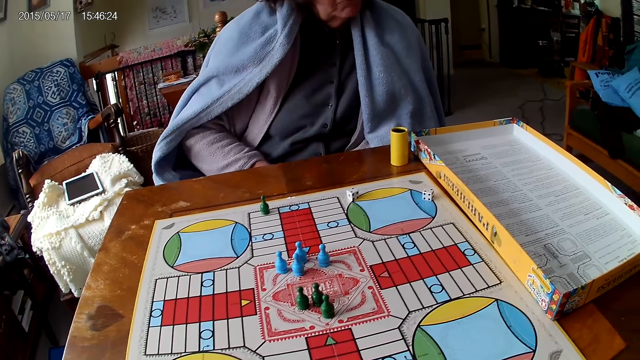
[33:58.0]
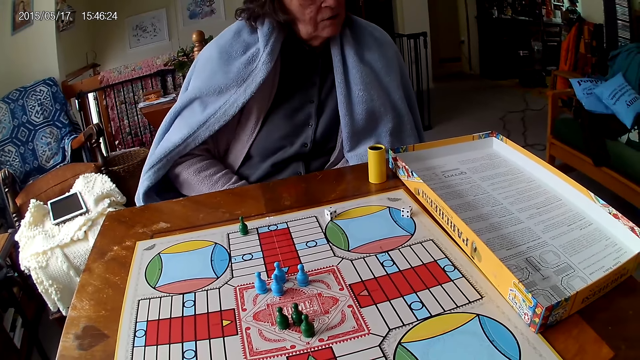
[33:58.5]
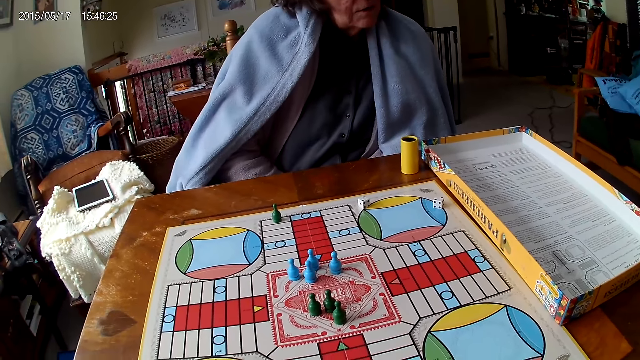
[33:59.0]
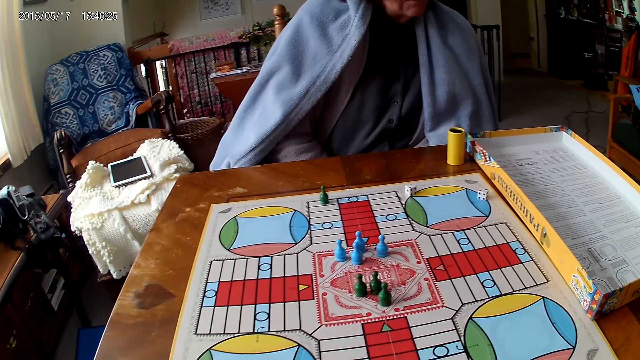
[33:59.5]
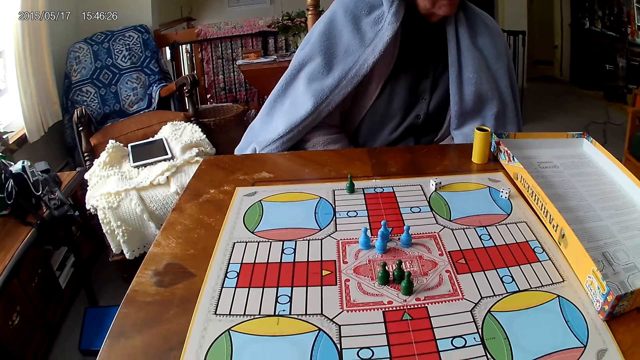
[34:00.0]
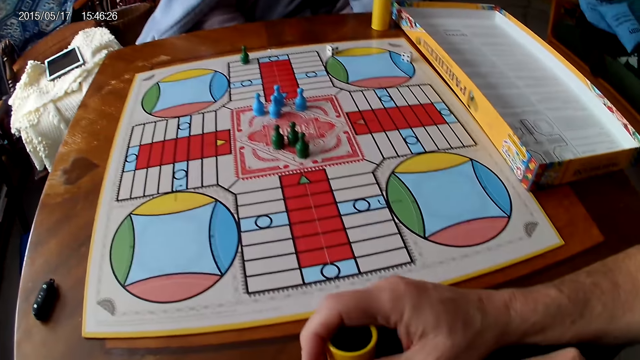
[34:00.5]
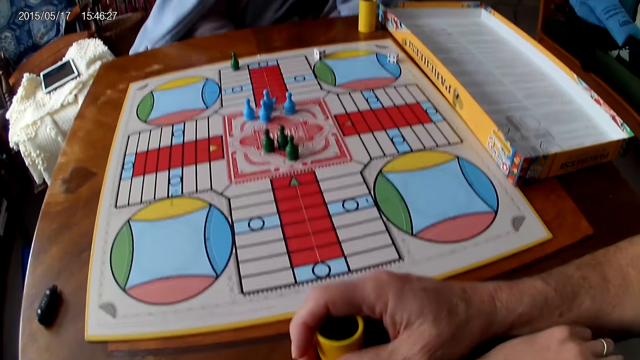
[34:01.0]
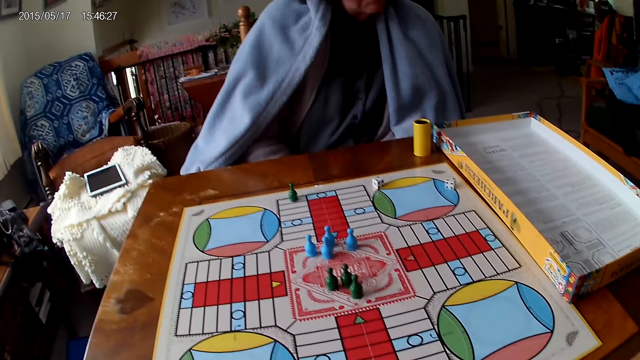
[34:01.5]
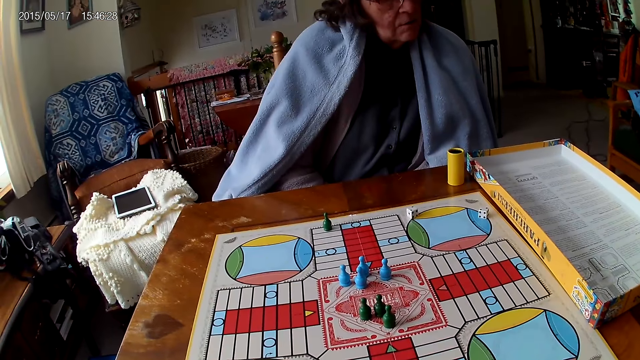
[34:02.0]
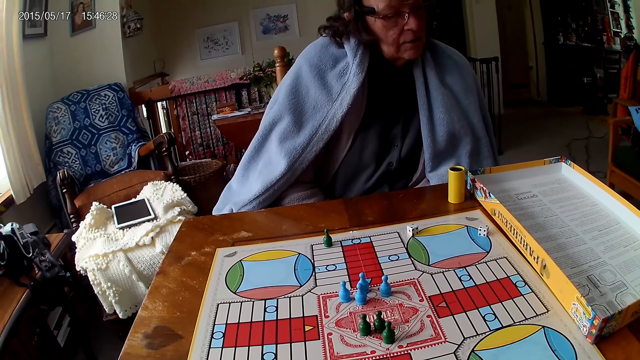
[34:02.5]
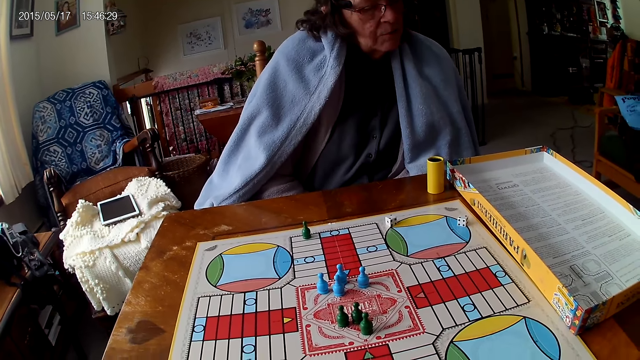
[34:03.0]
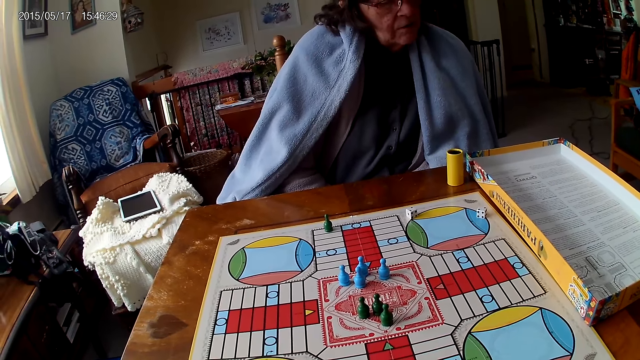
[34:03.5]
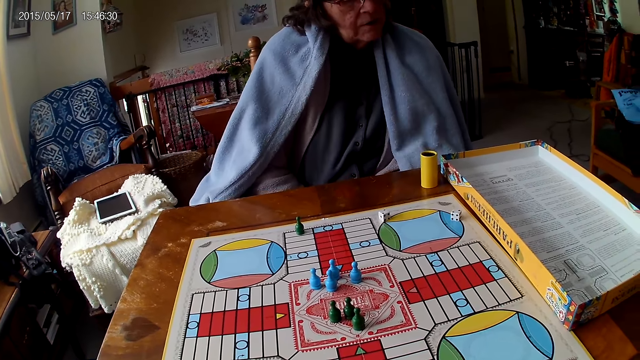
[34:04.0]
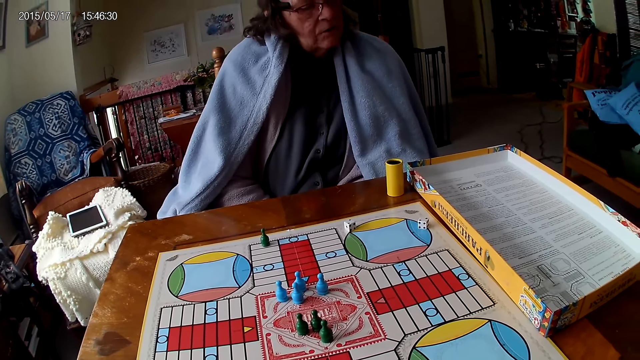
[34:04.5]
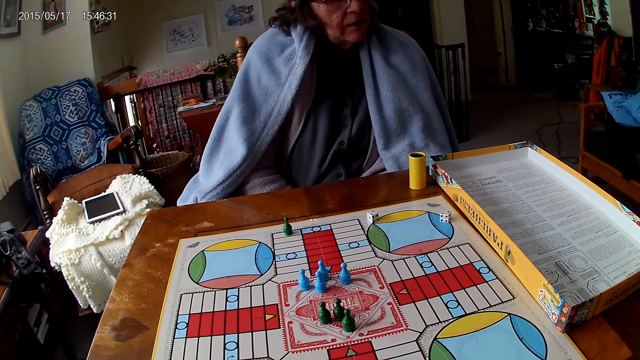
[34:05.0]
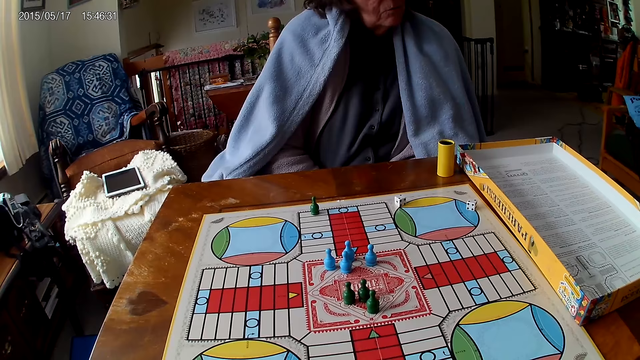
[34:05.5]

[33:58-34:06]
The camera wearer holds a dice cup. A woman interacts with the camera wearer.

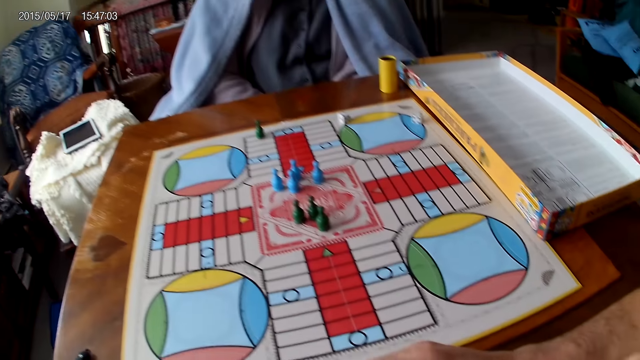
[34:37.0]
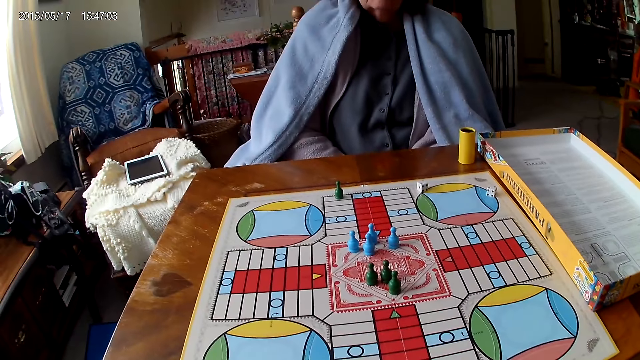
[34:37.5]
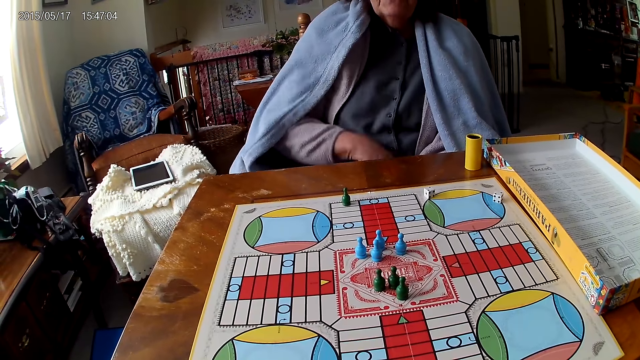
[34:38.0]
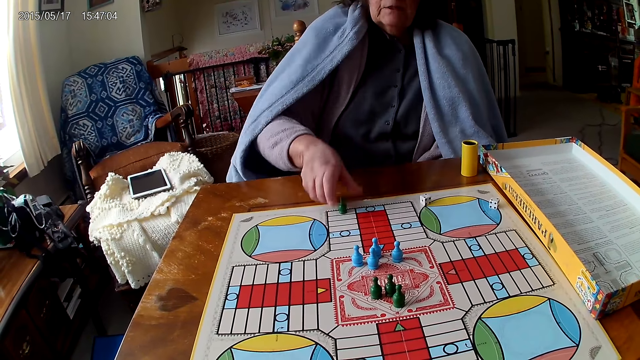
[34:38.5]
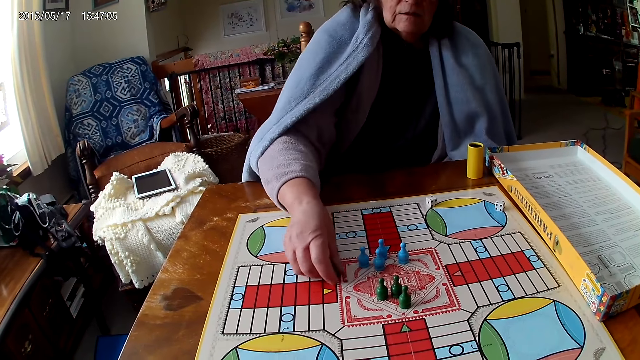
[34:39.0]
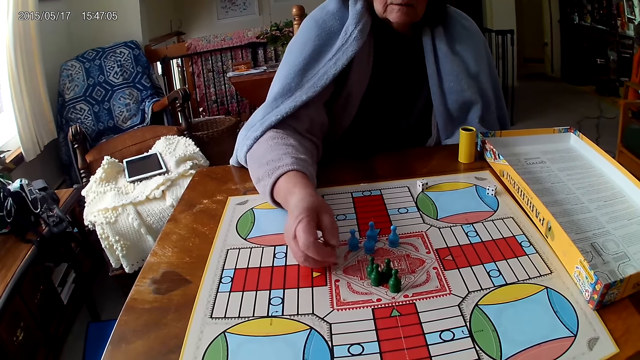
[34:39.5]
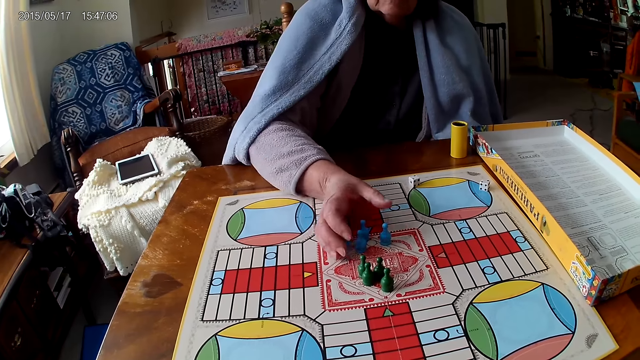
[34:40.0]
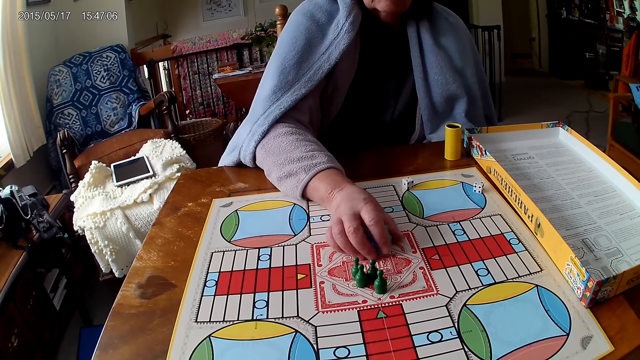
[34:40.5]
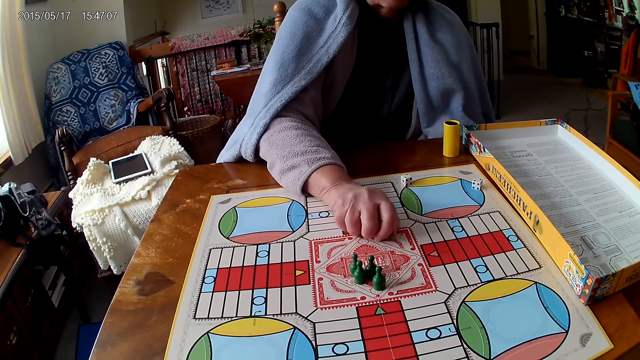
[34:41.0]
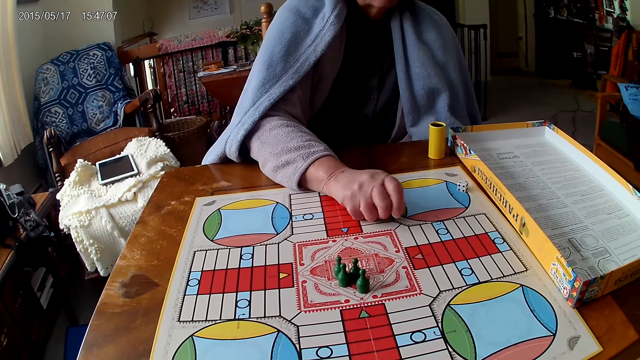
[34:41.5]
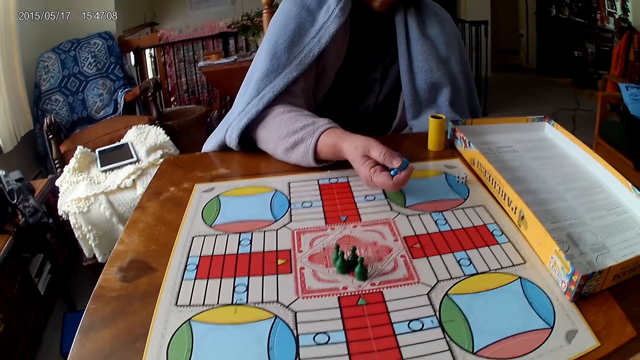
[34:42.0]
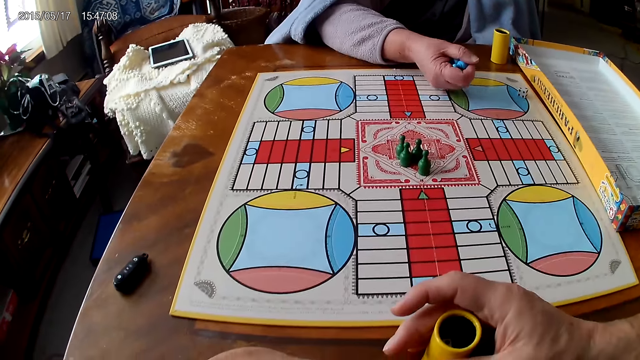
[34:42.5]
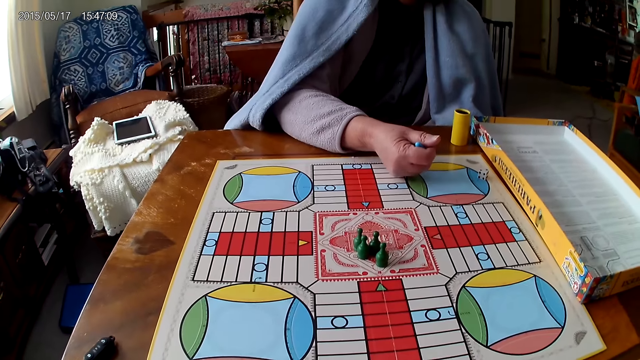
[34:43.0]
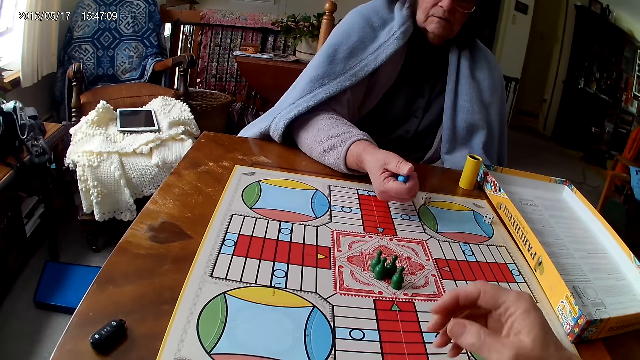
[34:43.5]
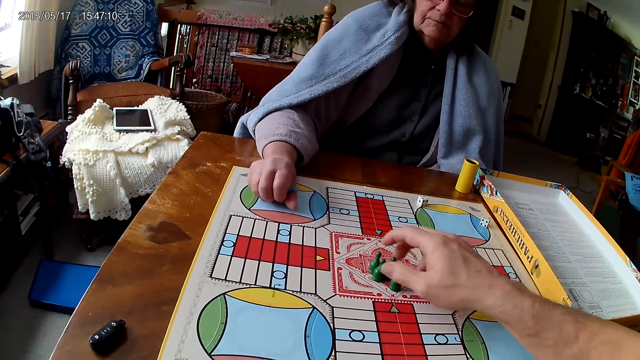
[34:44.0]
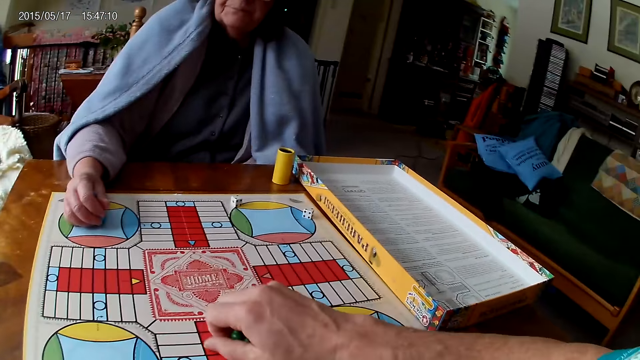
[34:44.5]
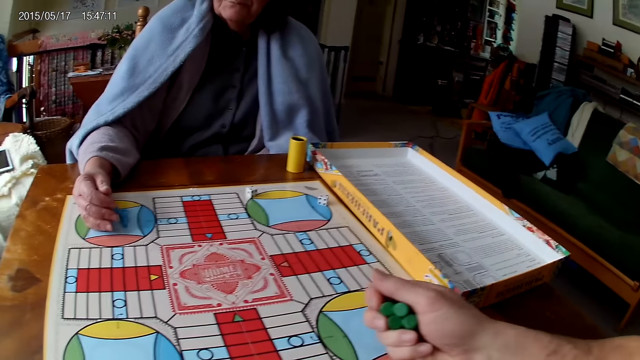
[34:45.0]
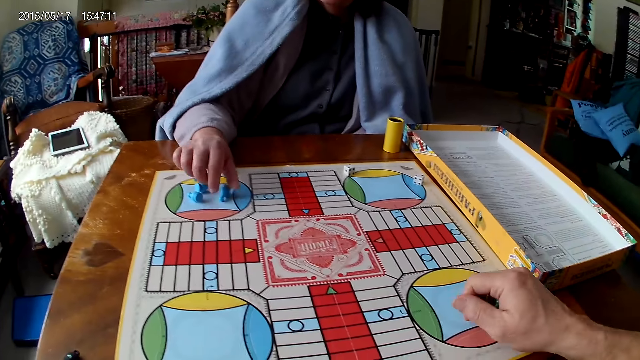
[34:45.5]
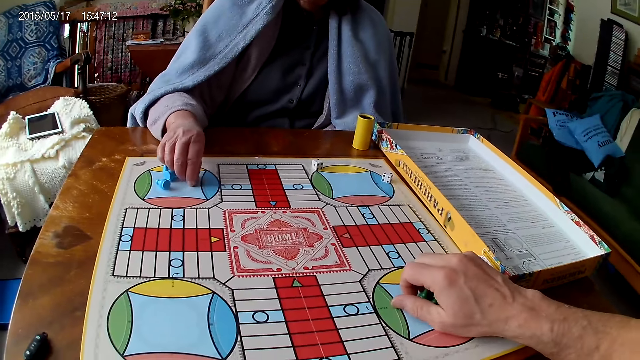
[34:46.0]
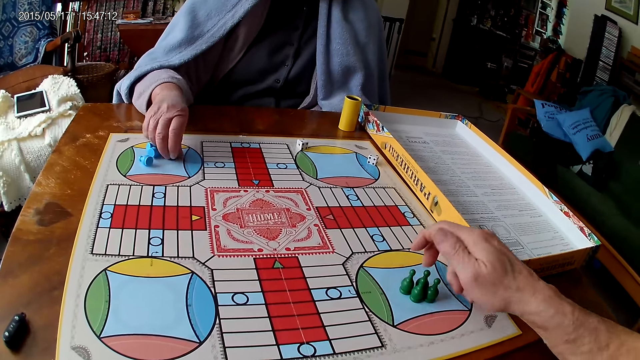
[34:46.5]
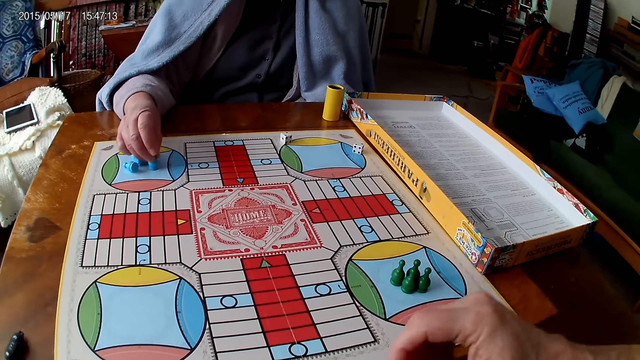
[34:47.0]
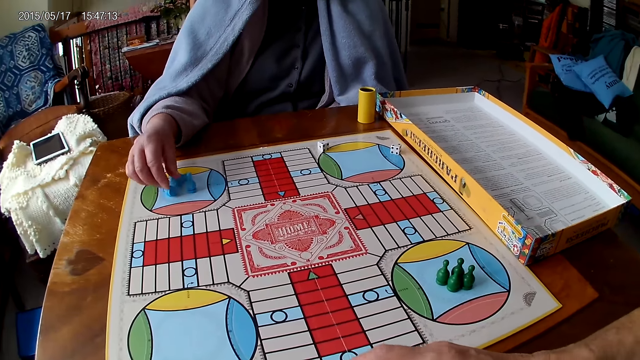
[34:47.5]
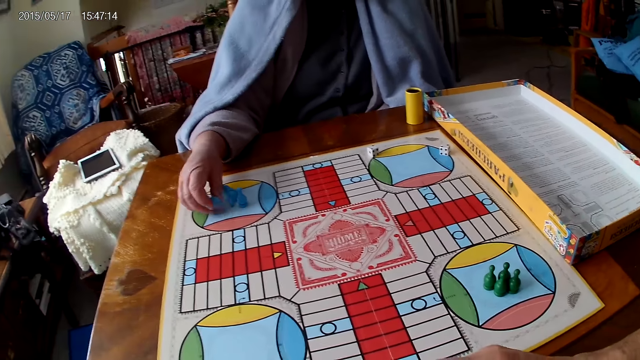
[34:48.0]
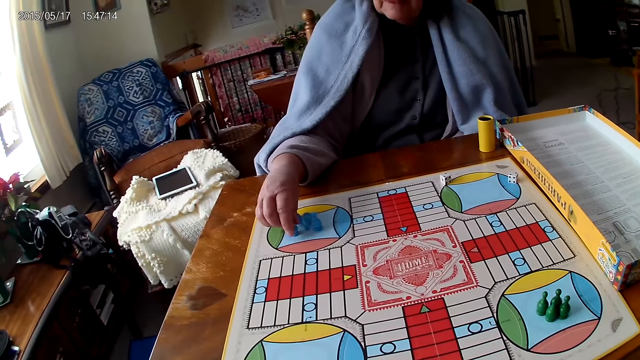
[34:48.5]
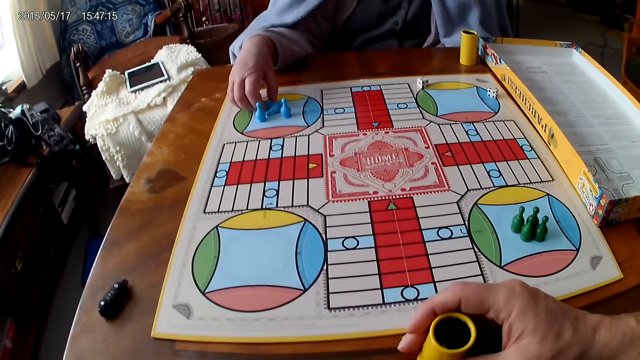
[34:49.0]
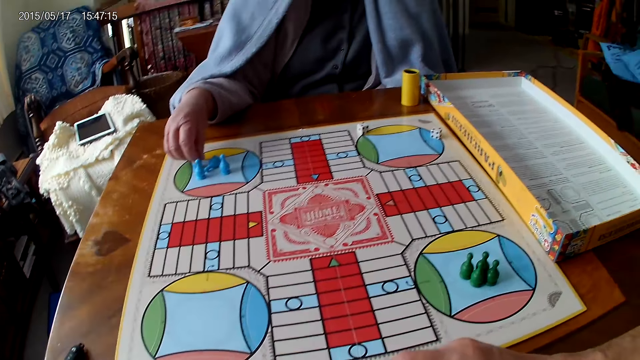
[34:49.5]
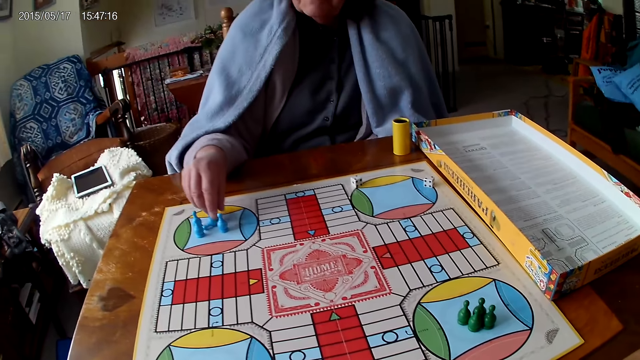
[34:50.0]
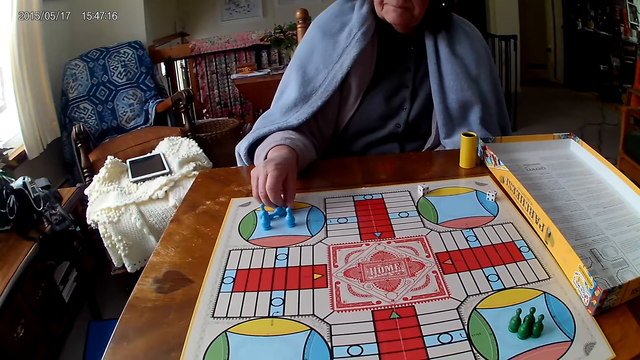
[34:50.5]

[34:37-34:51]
A woman moves another piece or chess on the Ludo board with her right hand. She picks pieces from the Ludo board with her right hand. She holds the chess. The camera wearer picks pieces from the Ludo board with his right hand. The woman drops the pieces on the Ludo board with her right hand and straightens the pieces on the Ludo board with her right hand. The camera wearer drops the pieces on the Ludo board with his right hand.
